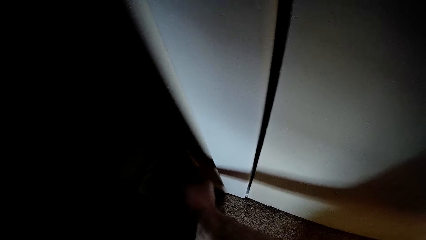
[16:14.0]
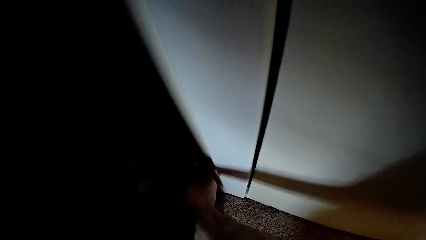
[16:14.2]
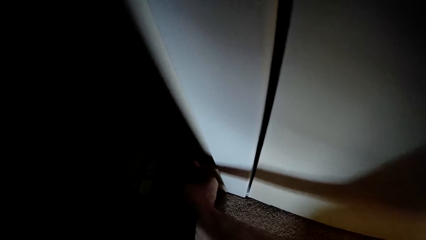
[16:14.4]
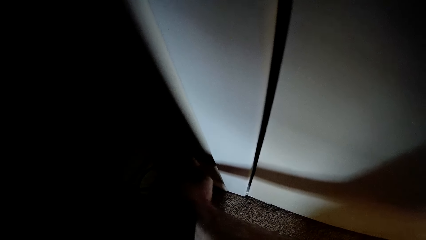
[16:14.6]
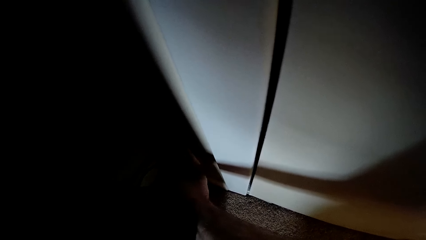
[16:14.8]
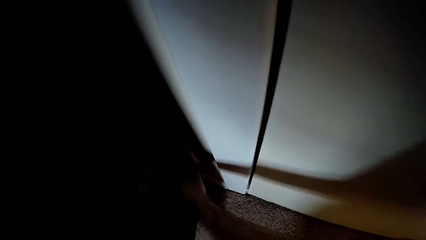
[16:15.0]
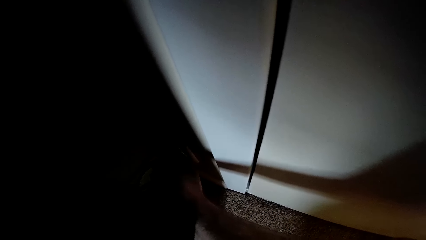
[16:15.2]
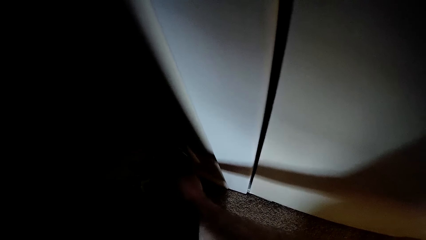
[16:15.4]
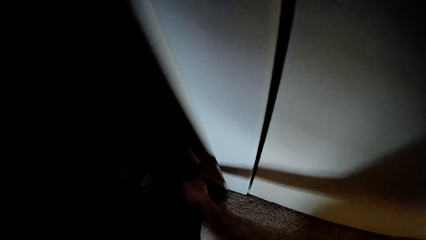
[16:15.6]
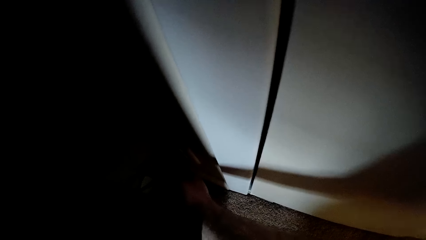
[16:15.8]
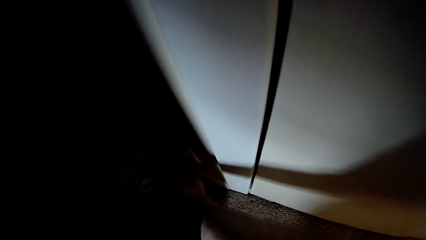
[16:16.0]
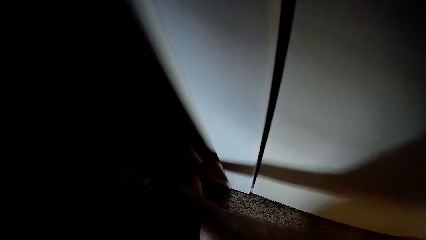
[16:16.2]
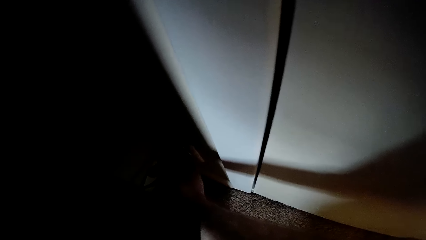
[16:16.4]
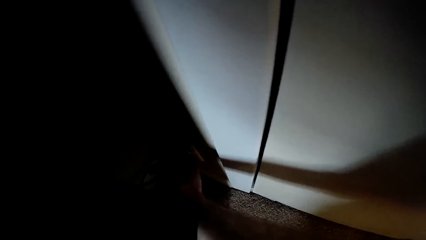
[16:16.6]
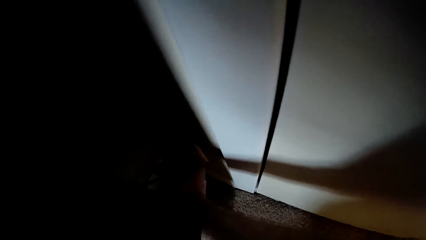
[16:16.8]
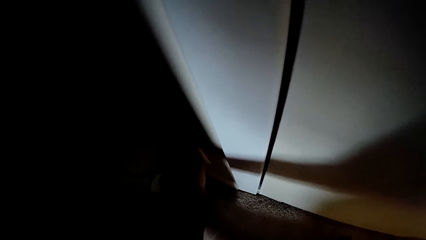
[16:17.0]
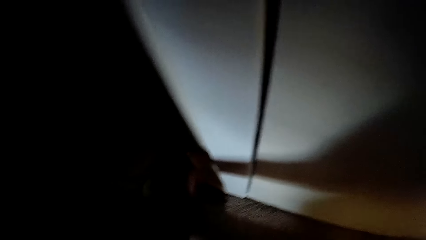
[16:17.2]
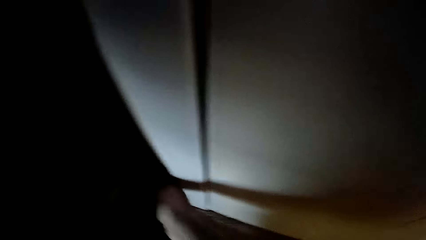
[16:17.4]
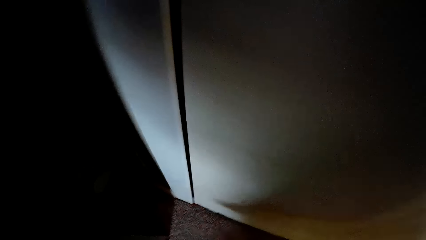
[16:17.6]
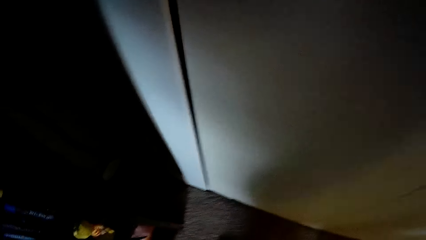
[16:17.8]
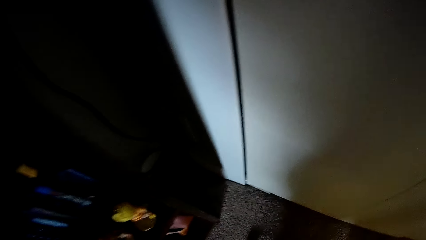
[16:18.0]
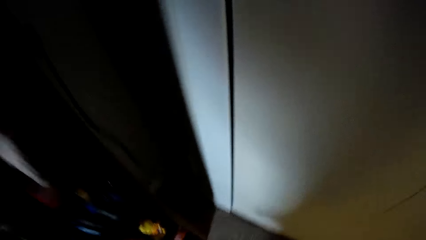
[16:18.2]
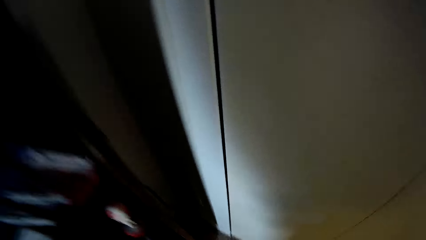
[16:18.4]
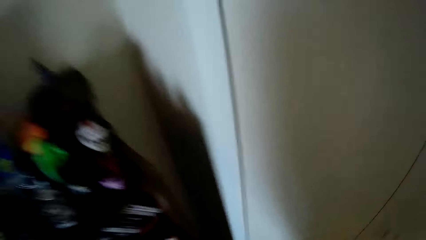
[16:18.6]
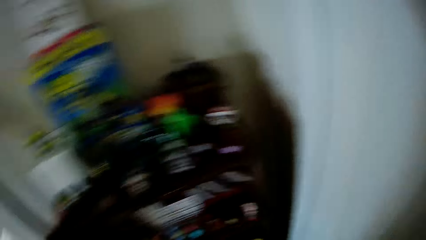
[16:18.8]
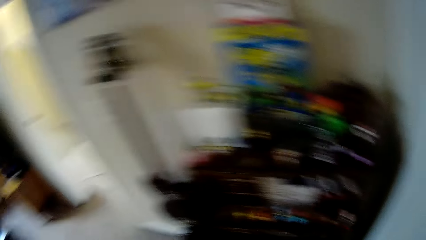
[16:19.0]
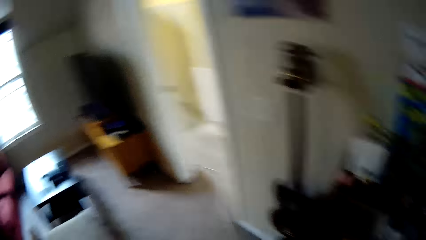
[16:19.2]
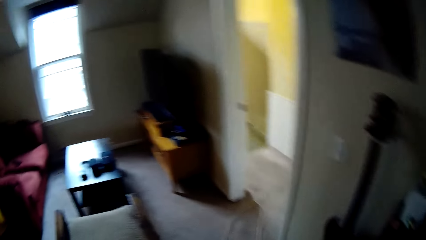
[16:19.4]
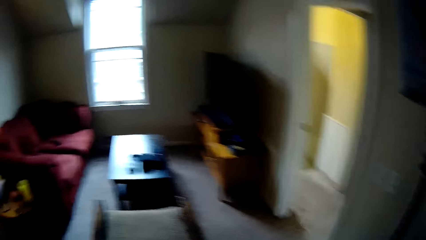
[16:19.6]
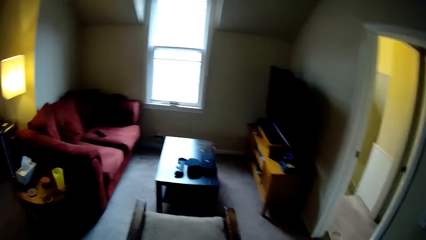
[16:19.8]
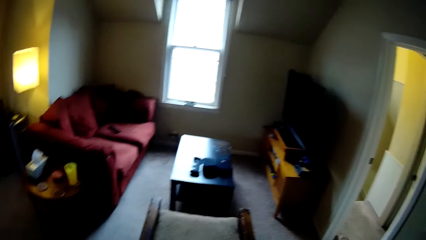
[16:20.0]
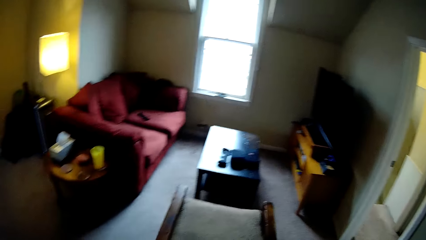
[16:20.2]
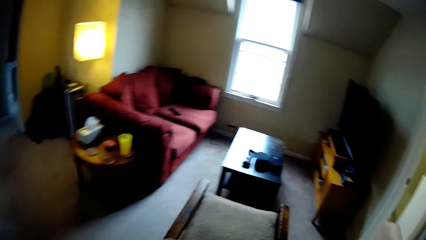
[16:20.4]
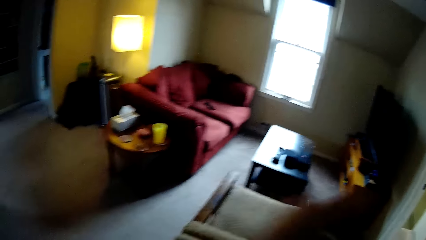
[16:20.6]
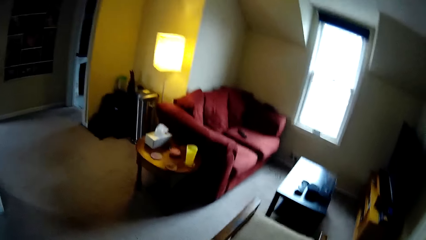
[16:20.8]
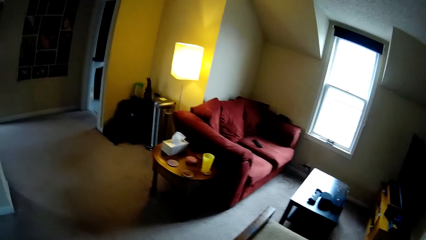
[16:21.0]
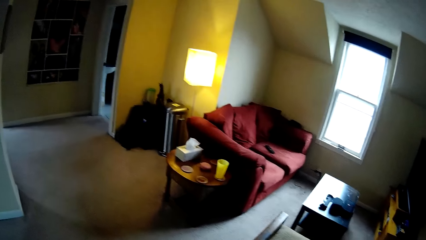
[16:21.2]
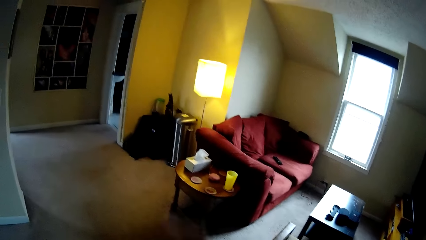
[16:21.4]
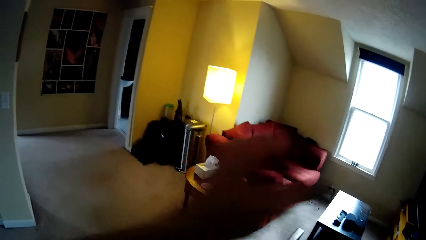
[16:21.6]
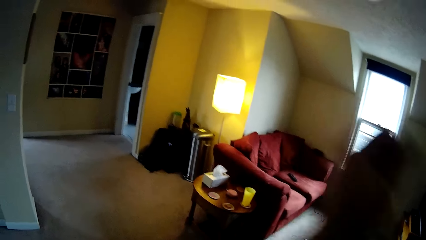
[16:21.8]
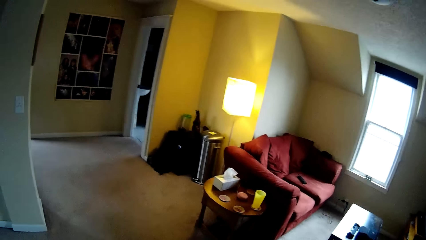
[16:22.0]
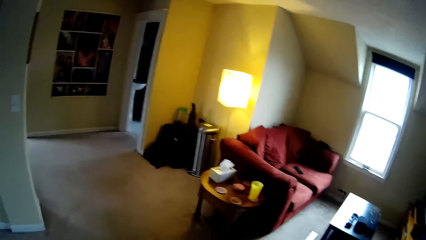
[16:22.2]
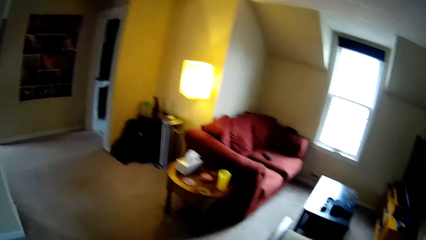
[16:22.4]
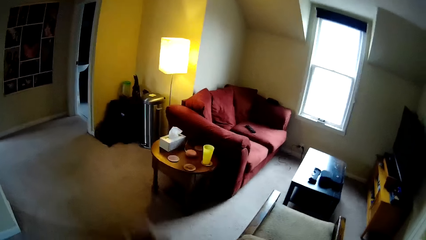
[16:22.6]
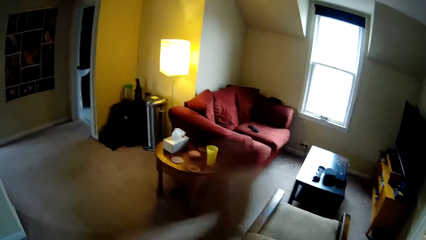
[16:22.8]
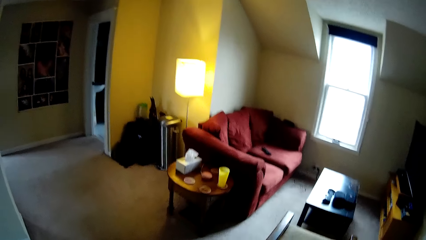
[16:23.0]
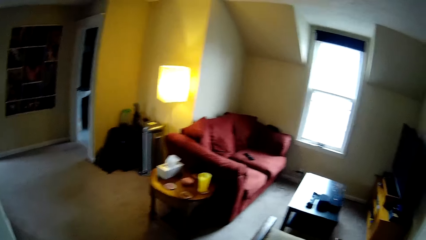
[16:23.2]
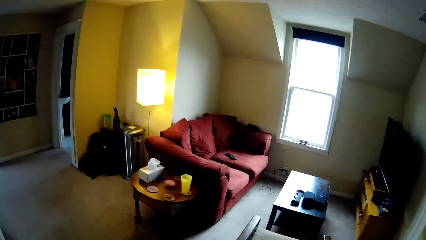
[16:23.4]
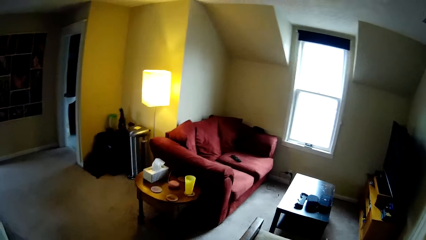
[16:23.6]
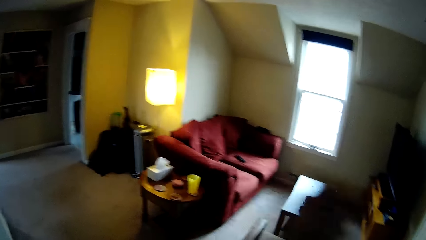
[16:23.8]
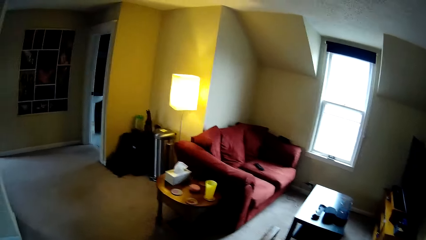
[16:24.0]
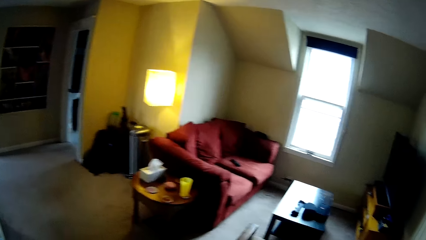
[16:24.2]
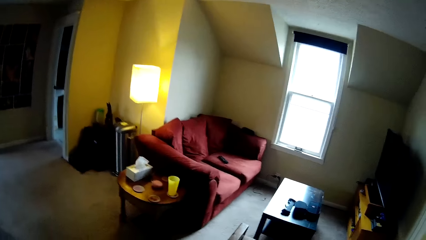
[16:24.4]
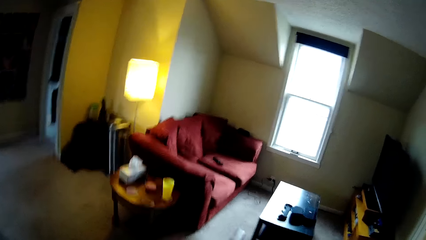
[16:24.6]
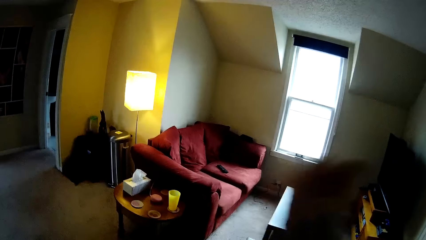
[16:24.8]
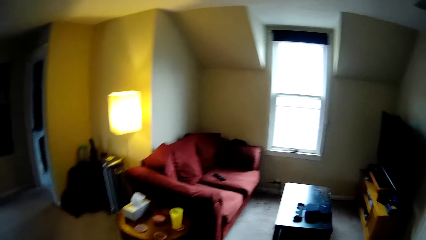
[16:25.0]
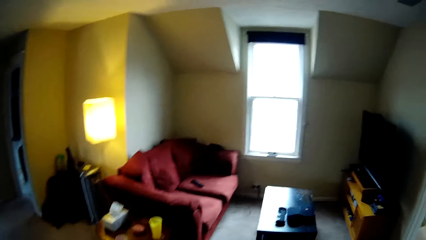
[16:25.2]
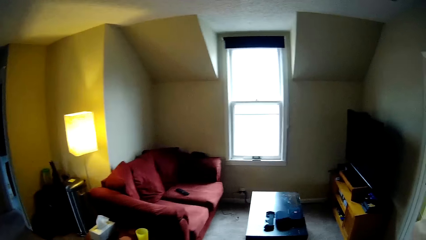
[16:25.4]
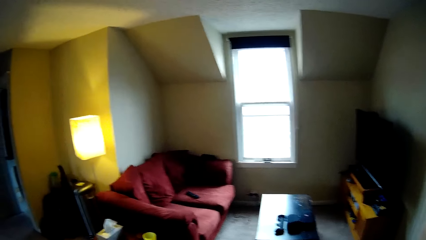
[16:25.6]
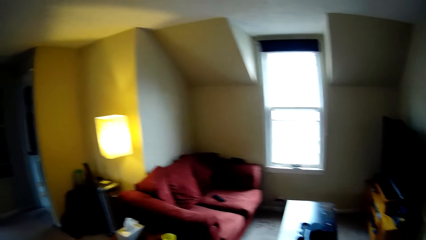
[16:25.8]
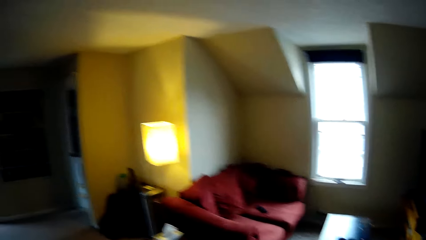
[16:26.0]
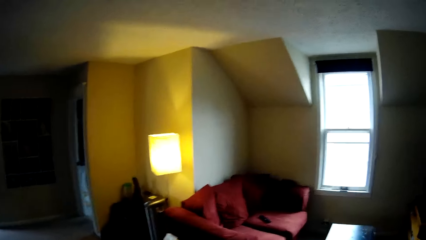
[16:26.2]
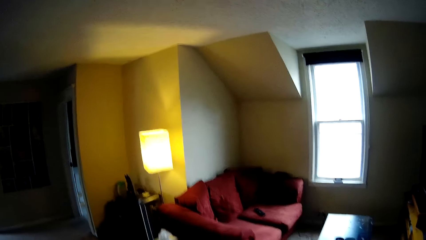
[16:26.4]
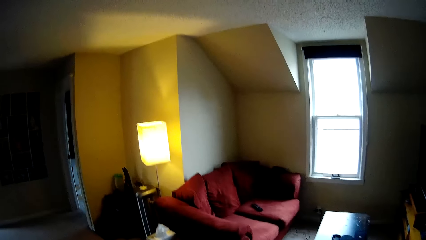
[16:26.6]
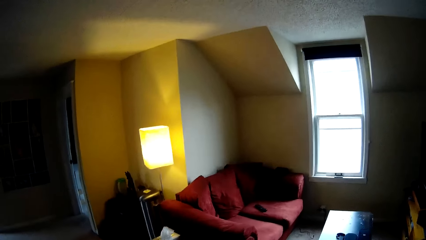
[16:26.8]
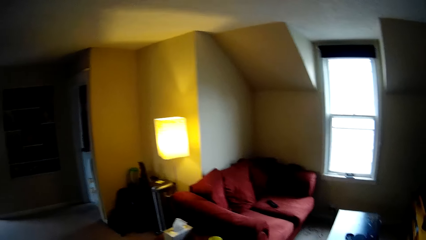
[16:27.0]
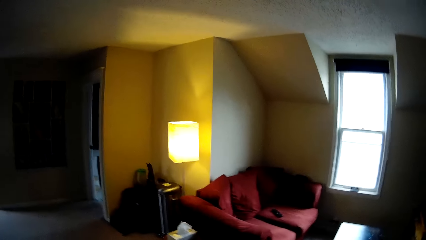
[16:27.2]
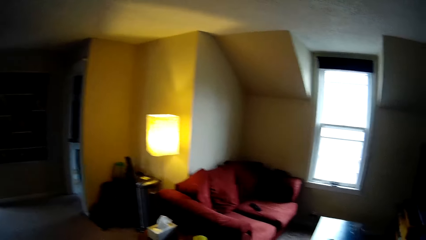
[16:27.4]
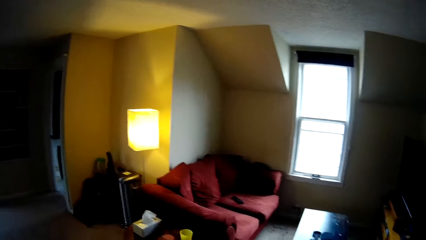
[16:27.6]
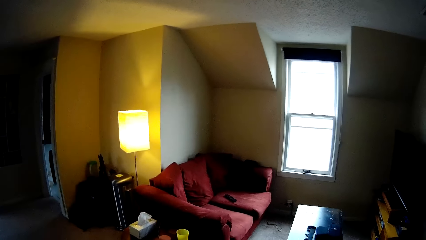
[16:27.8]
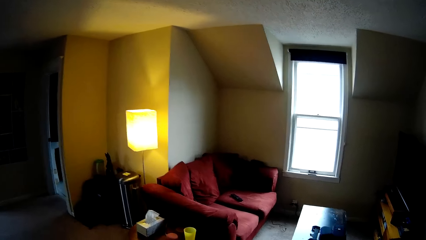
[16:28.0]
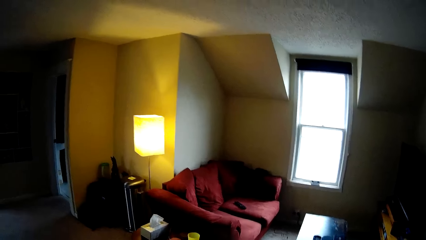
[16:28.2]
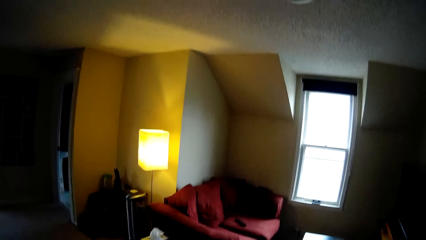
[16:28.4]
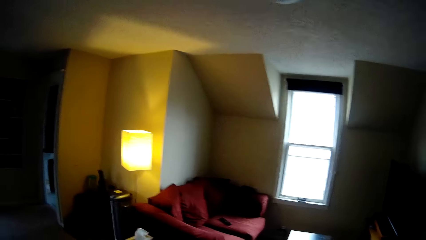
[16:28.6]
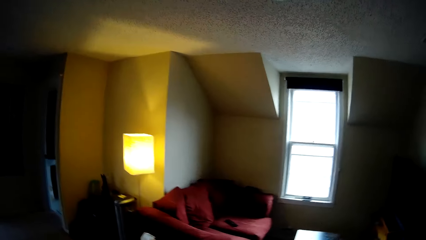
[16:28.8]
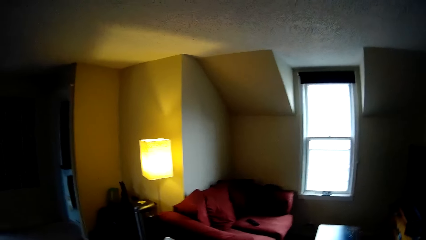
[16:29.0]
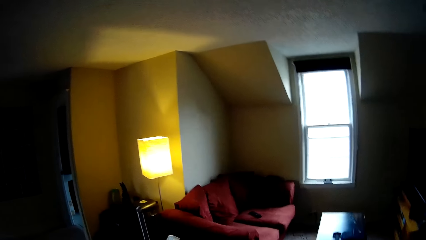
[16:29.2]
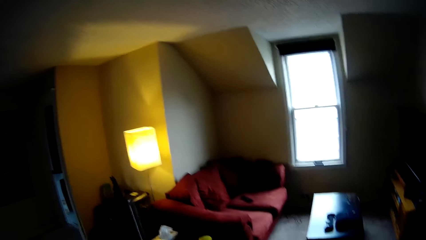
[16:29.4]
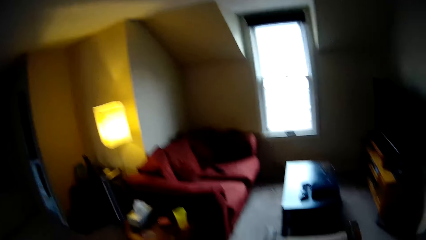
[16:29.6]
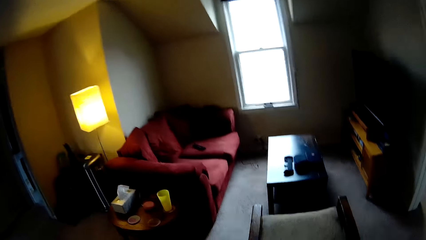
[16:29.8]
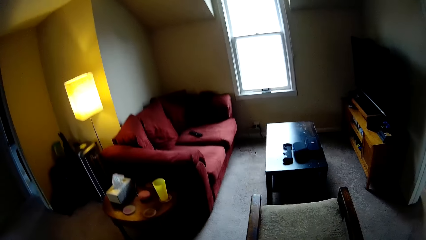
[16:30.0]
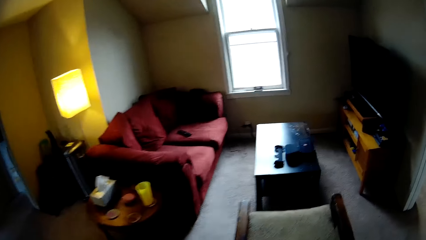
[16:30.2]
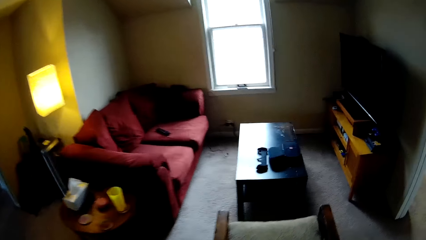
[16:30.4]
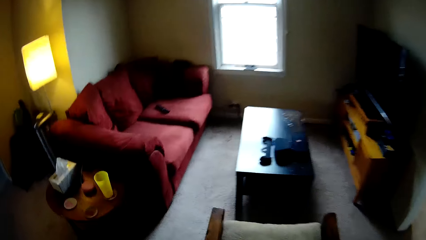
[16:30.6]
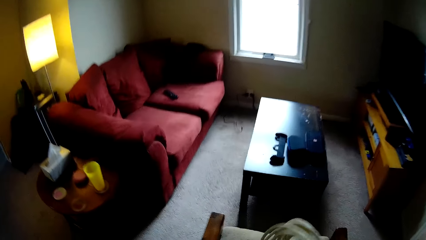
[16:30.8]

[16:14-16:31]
The camera wearer connects the cable on the socket. They stand up and walk around the house. They fold a wire. They pull the cable. They look around.
